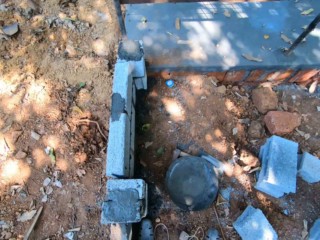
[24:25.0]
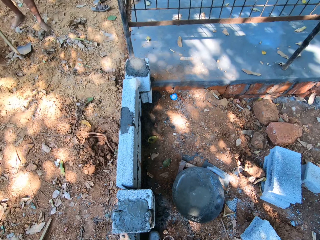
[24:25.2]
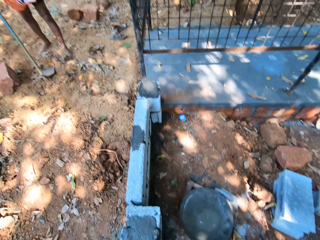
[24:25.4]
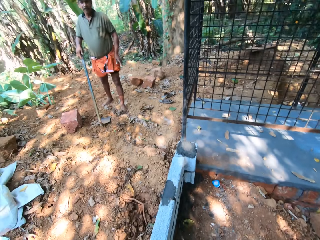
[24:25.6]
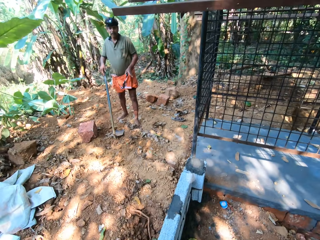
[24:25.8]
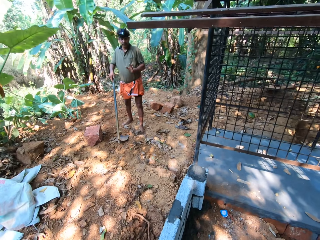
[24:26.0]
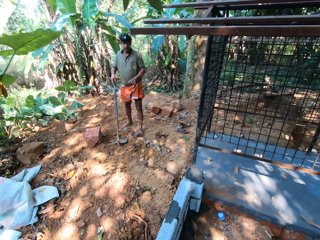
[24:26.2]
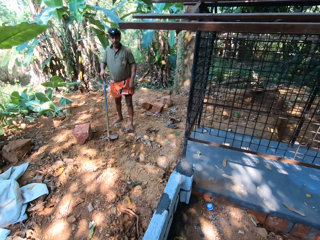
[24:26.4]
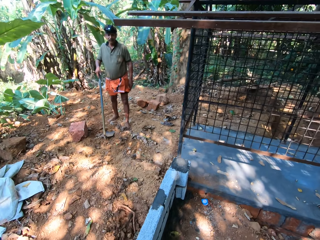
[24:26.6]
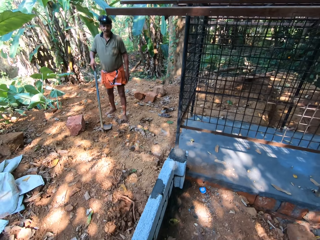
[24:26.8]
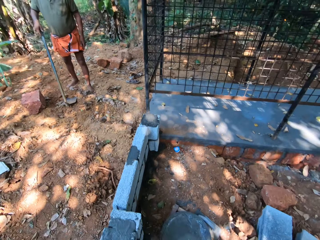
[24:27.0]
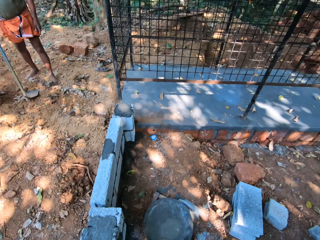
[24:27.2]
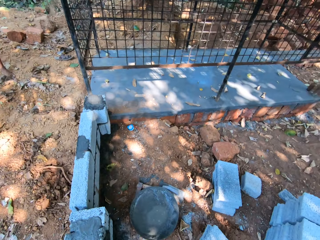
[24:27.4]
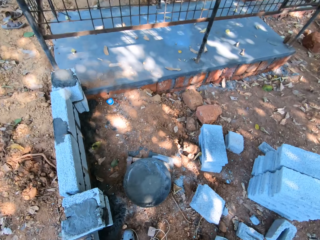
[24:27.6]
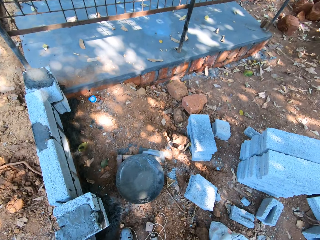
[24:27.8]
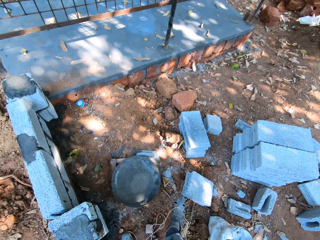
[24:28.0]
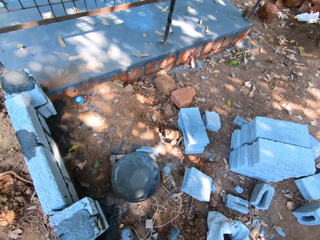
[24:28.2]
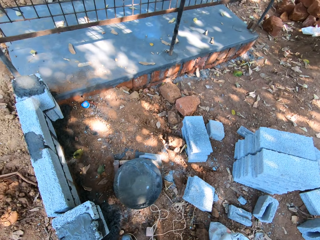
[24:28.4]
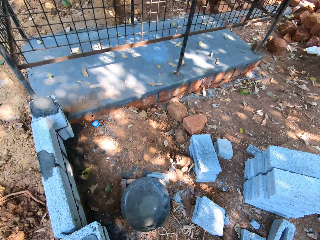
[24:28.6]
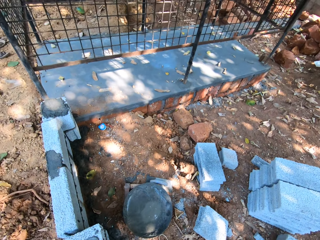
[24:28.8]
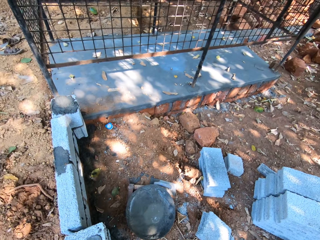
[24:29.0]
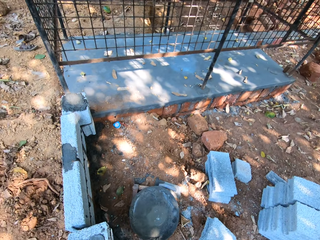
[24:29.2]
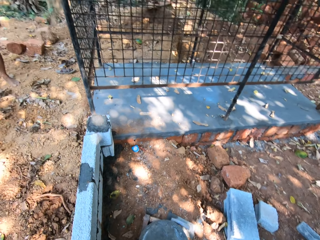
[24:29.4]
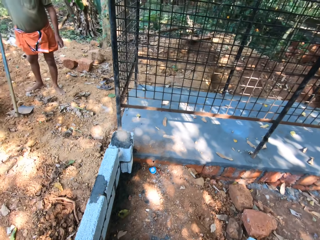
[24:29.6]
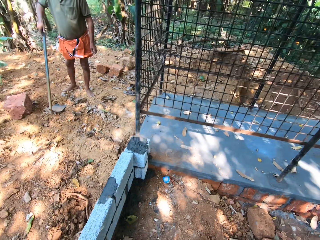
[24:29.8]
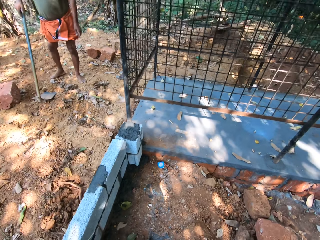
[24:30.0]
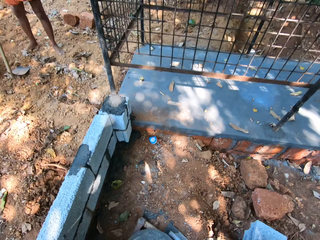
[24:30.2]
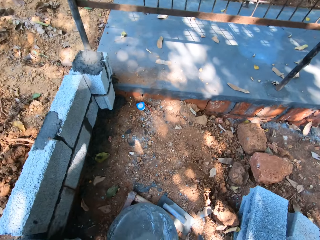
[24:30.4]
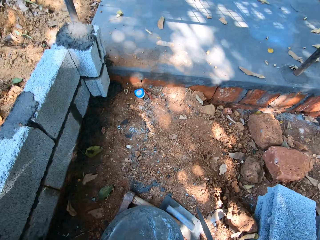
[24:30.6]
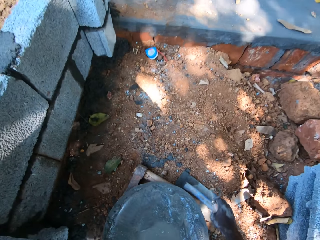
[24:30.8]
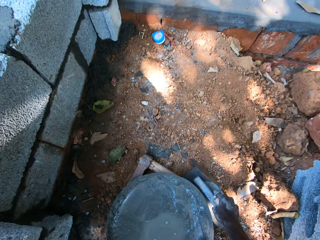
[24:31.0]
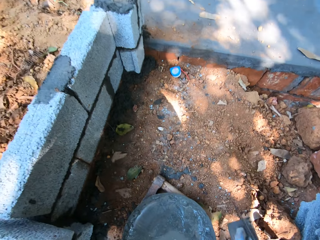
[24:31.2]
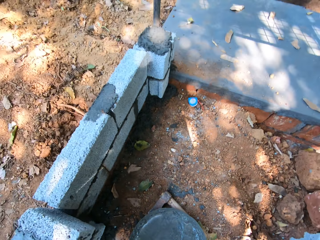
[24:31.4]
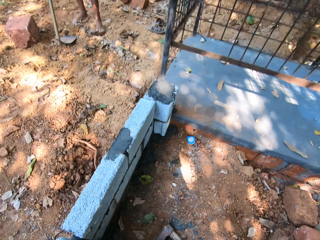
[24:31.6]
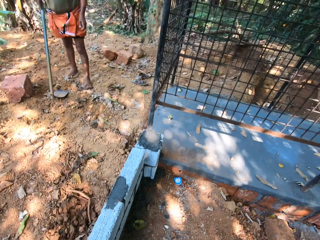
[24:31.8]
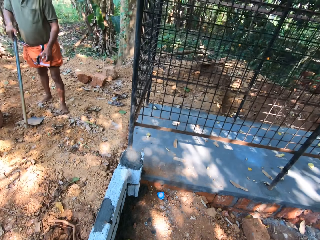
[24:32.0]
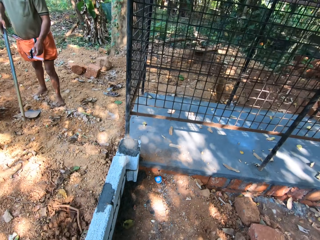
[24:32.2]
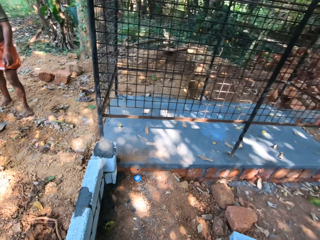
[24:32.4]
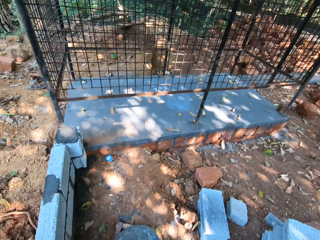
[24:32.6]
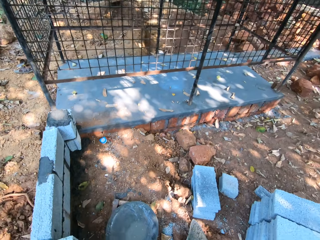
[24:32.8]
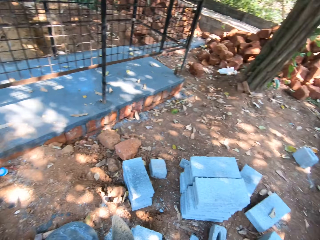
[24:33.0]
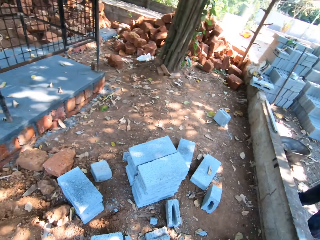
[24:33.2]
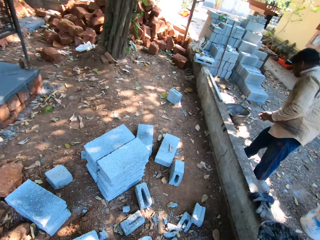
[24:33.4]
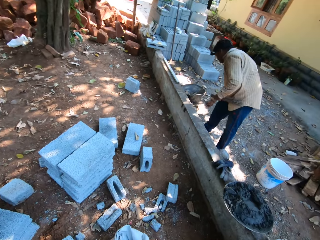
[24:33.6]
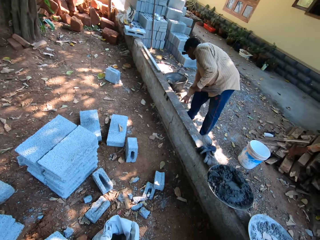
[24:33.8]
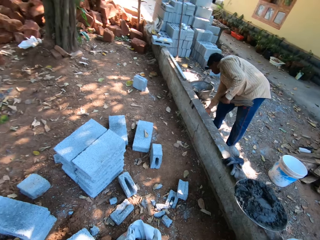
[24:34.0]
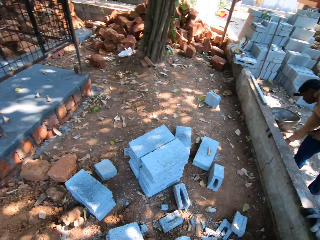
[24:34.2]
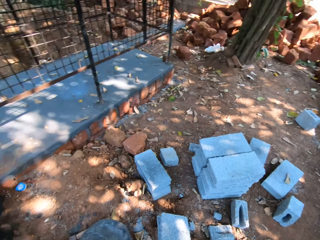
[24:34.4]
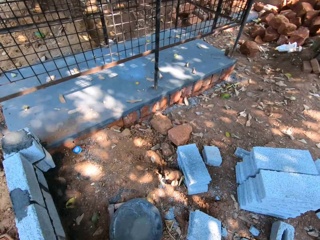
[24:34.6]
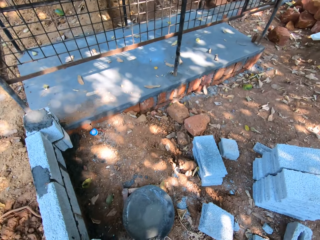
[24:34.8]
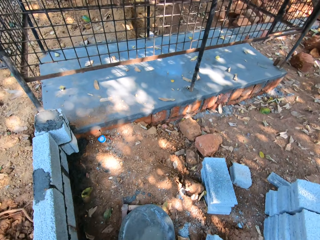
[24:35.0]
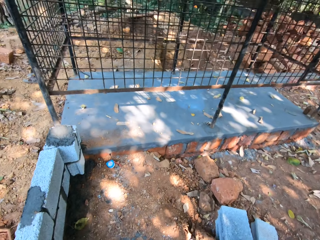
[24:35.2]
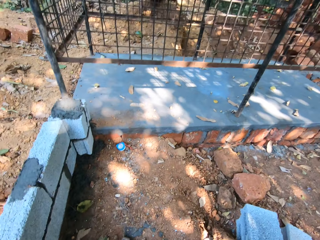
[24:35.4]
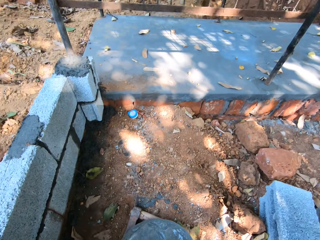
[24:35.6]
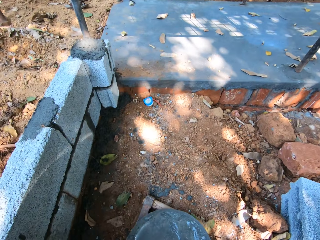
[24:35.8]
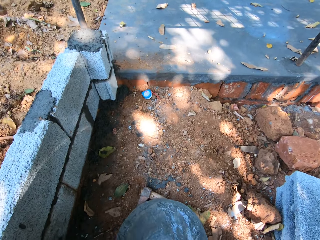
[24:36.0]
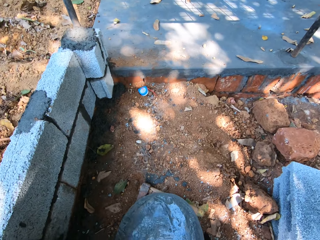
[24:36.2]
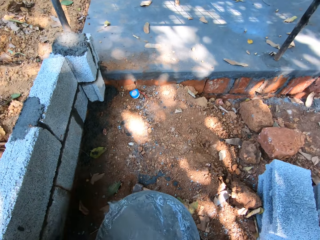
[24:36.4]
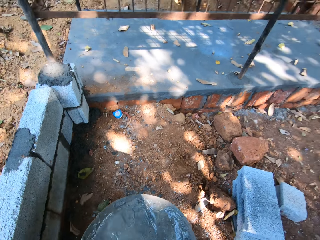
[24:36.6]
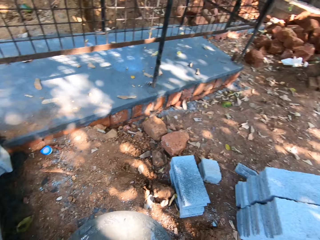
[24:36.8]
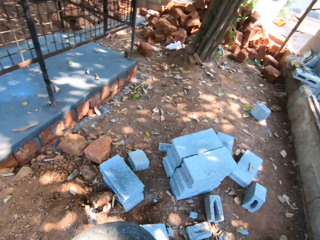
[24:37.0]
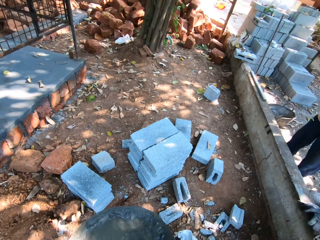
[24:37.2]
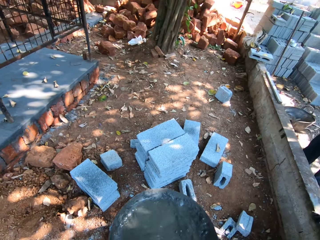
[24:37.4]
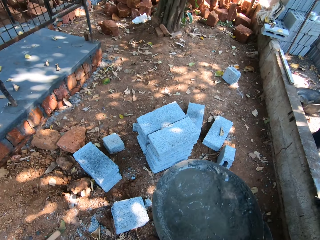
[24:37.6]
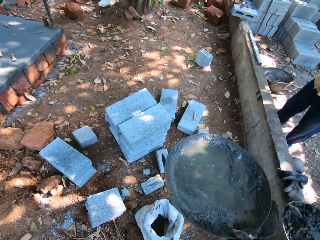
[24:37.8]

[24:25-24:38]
A man converses with the camera wearer. The camera wearer shifts the plumbing rope on the ground with his right leg. He picks up a trowel from the ground with his right hand. He turns towards another man. The other man places his right hand on a fence. The camera wearer turns away from the other man. He carries the pan from the ground with his right hand.

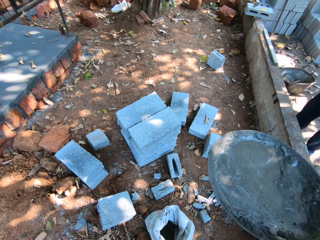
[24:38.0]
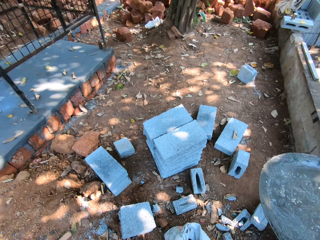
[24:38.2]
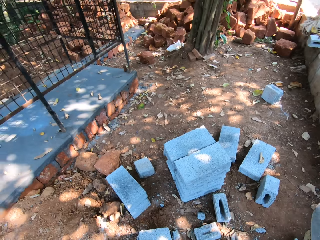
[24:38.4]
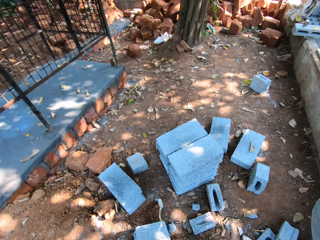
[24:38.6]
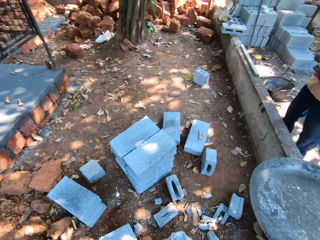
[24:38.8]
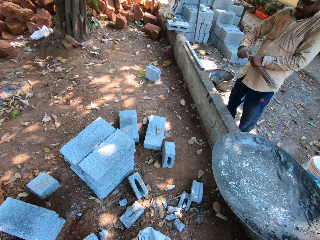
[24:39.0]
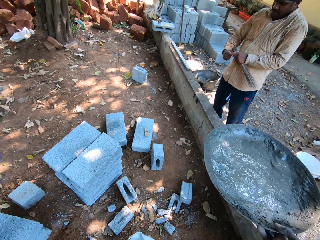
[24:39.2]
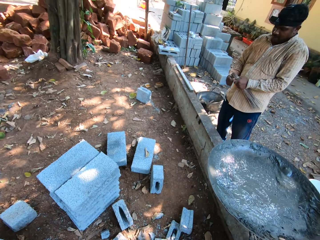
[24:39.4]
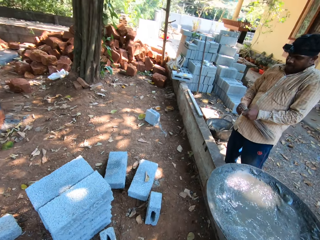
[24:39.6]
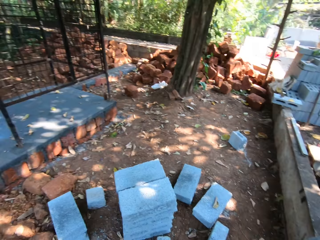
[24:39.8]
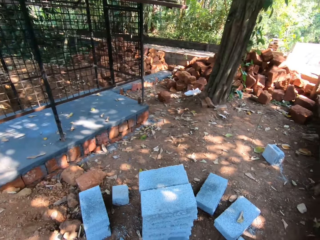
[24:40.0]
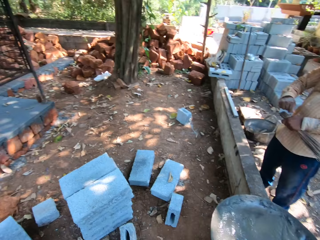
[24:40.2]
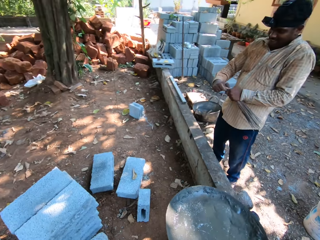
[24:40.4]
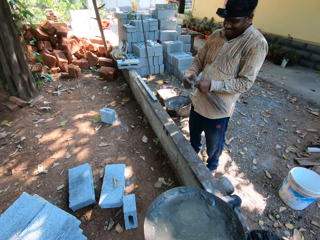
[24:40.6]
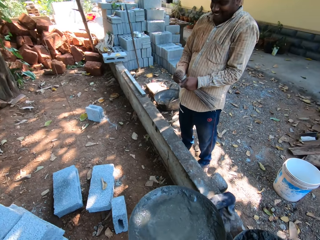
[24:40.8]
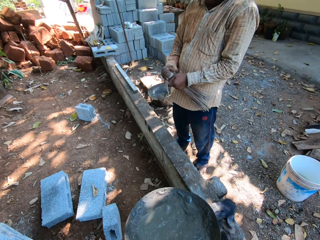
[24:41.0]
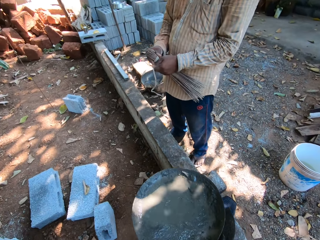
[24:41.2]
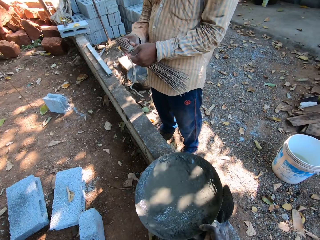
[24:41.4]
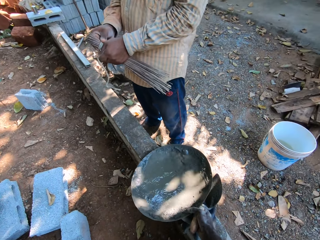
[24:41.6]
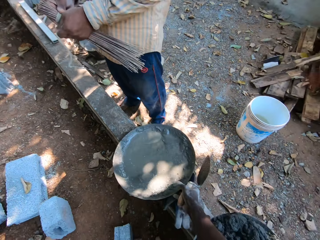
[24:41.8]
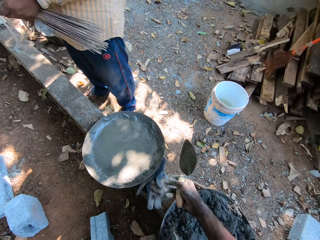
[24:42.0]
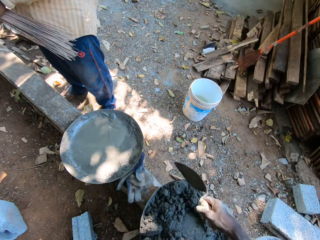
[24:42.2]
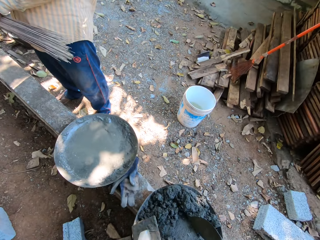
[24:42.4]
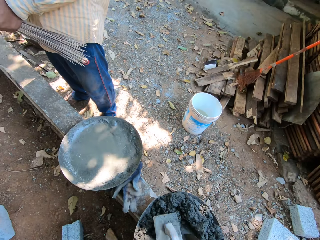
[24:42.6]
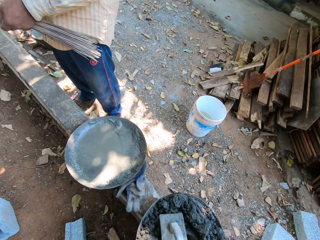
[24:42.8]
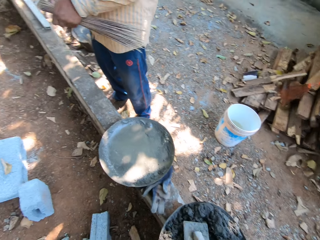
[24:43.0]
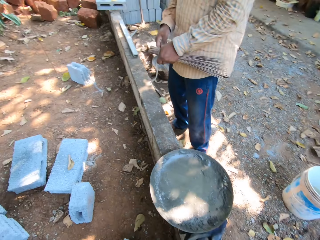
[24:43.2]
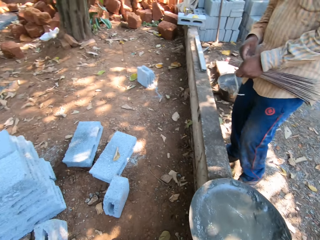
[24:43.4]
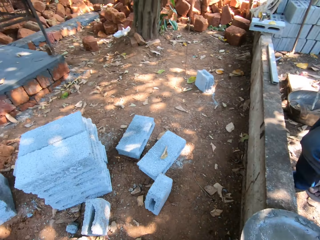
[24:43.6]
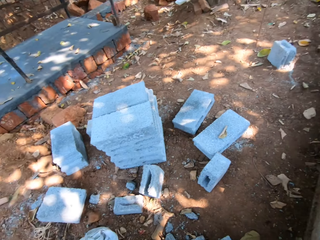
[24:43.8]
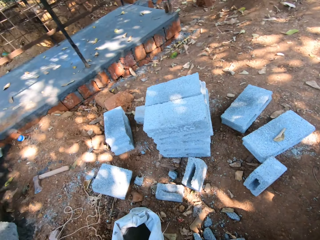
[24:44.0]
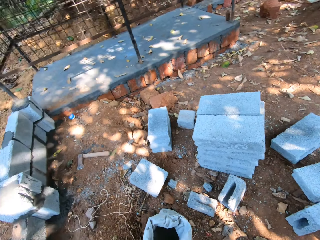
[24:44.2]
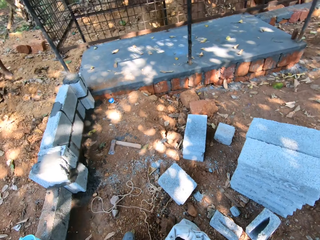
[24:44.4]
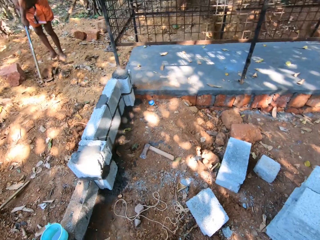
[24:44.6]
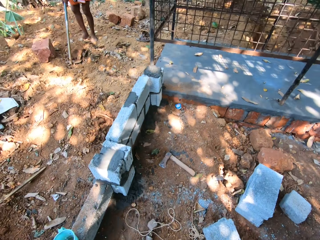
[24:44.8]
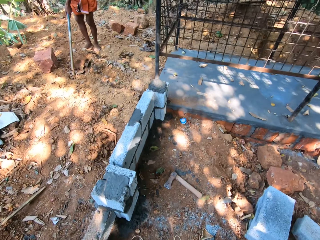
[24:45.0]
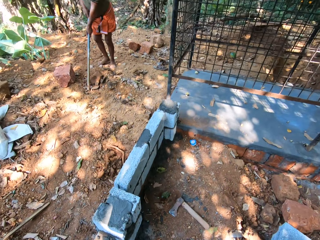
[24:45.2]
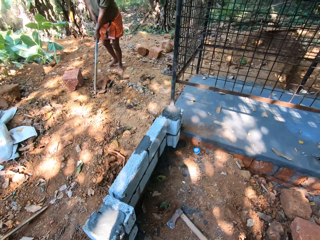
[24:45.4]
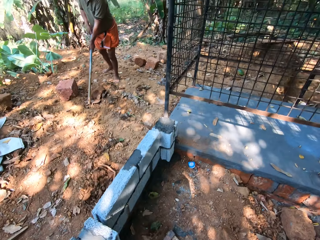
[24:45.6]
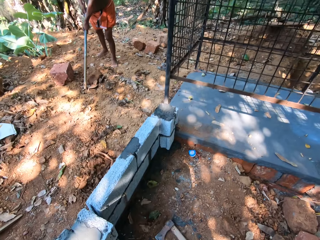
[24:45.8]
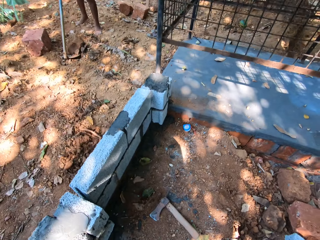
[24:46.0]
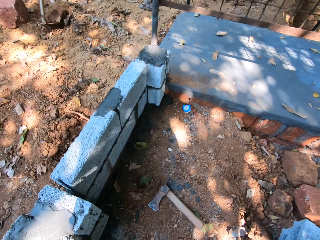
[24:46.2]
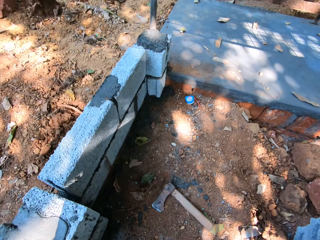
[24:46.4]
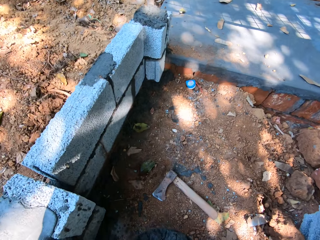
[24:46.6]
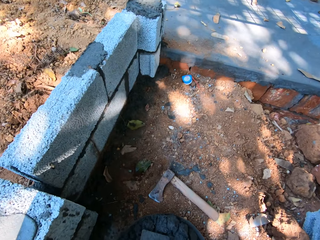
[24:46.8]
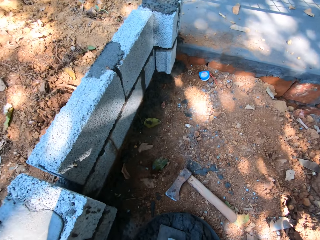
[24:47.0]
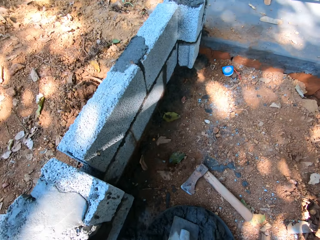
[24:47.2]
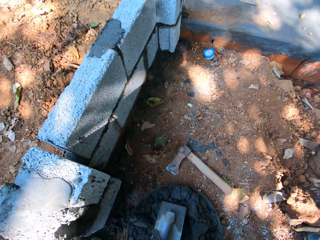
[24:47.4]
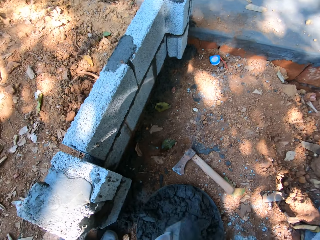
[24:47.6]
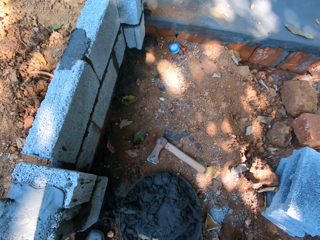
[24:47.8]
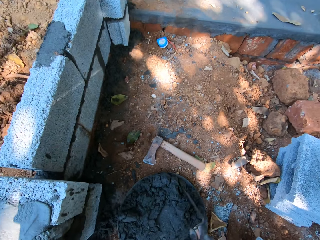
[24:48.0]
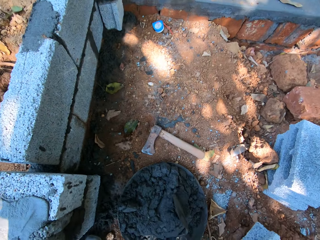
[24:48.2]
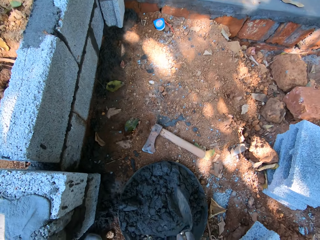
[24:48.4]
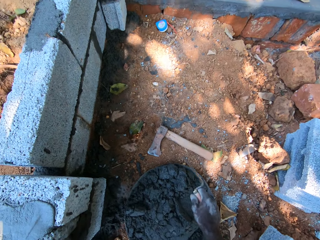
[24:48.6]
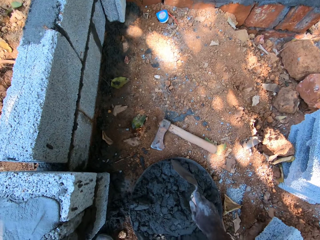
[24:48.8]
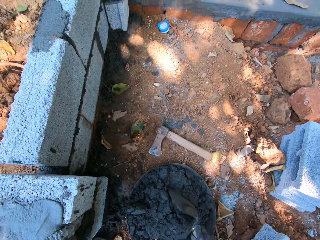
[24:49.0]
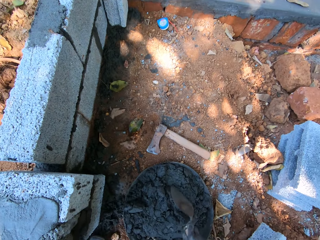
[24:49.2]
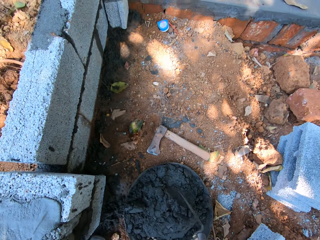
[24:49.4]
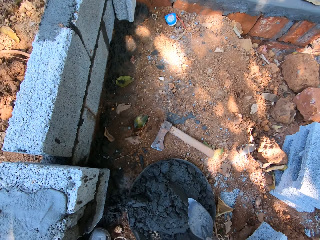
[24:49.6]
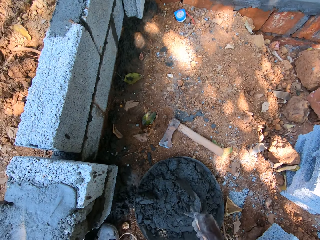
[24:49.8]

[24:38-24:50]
A man ties a broom in his left hand with a rope in his right hand. The camera wearer drops the pan or basin in his right hand on the fence. He places the trowels in his hands on a pan of mortar on the fence. He picks up the basin. He walks away from the fence with the pan of mortar in his hands. He drops the pan in his hands on the ground. He picks up the trowels from the pan with his hands. He stirs mortar in the pan with the trowel in his right hand.
